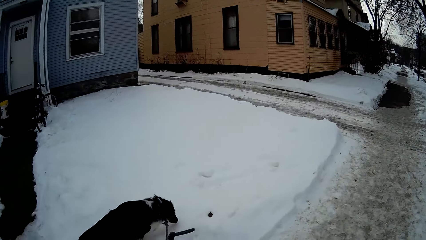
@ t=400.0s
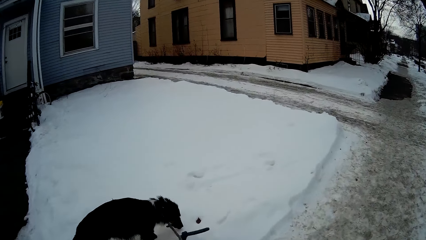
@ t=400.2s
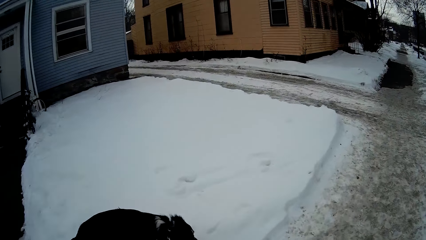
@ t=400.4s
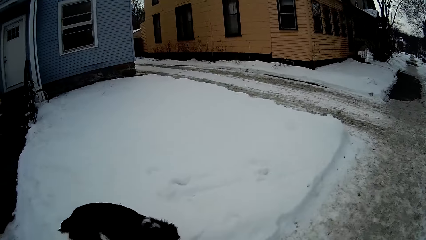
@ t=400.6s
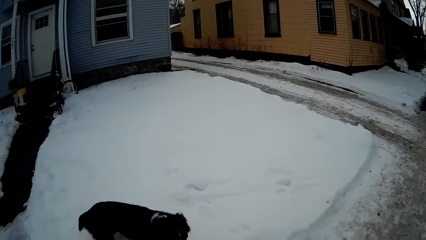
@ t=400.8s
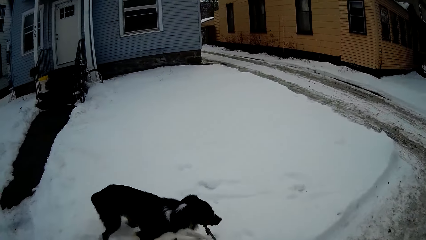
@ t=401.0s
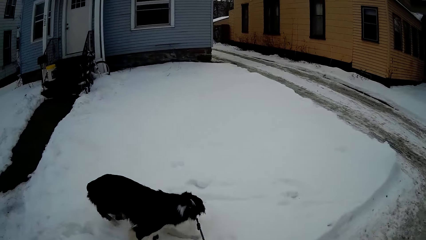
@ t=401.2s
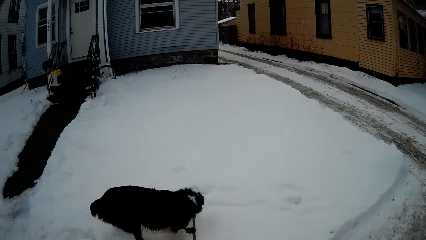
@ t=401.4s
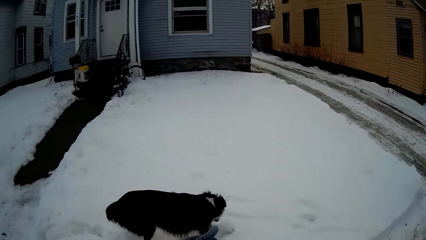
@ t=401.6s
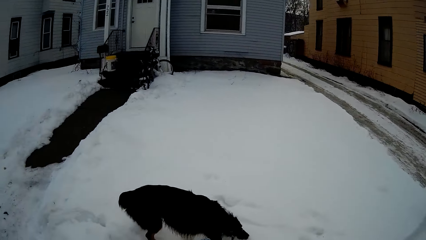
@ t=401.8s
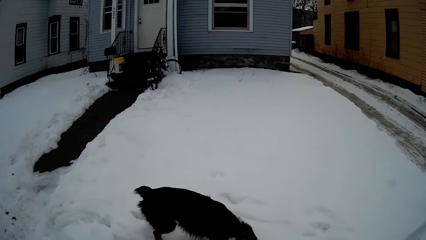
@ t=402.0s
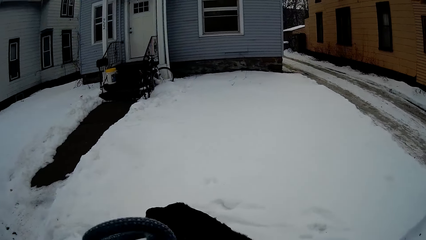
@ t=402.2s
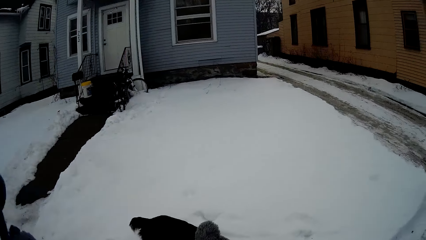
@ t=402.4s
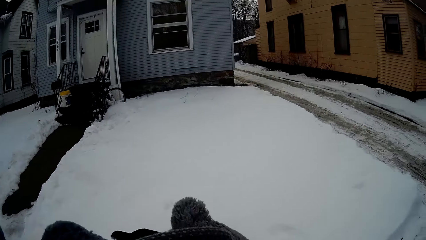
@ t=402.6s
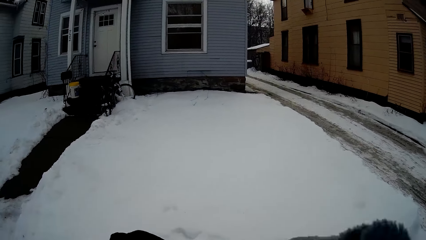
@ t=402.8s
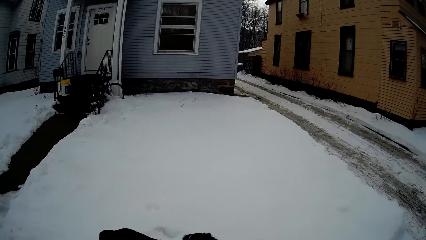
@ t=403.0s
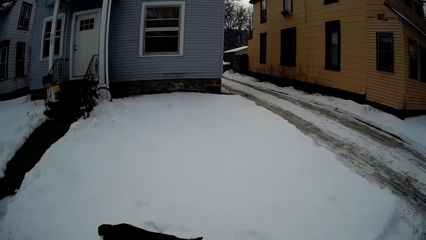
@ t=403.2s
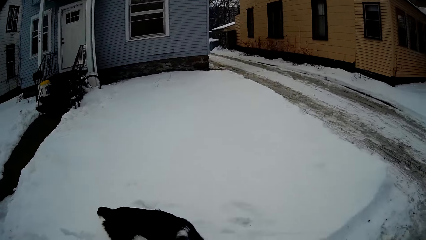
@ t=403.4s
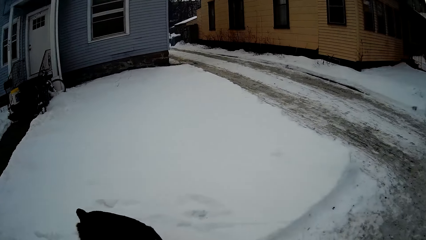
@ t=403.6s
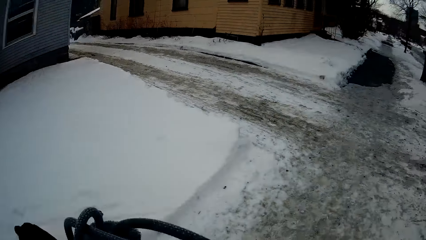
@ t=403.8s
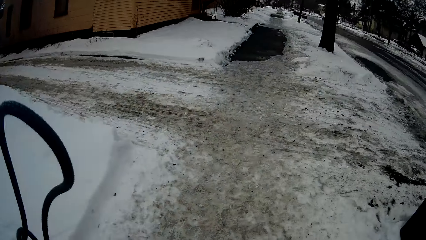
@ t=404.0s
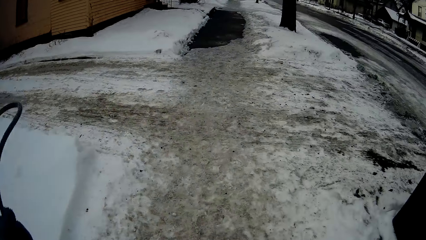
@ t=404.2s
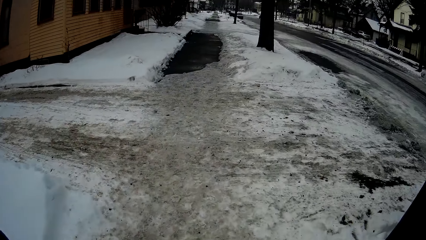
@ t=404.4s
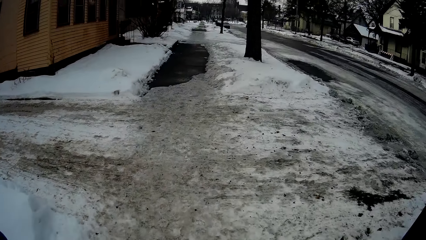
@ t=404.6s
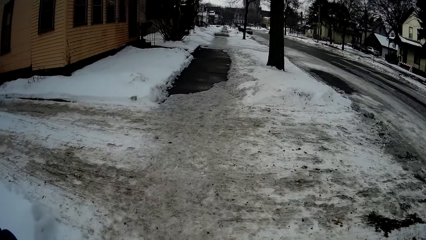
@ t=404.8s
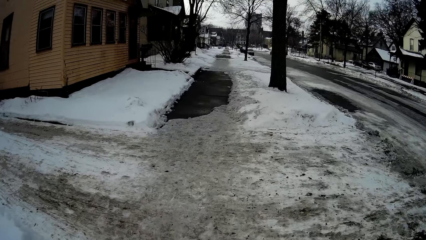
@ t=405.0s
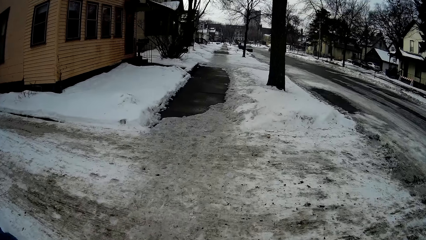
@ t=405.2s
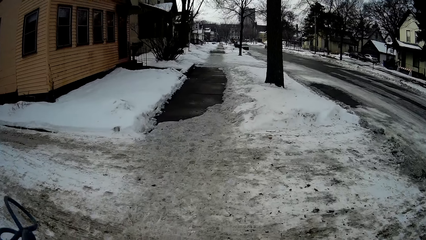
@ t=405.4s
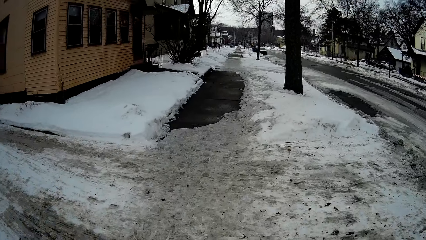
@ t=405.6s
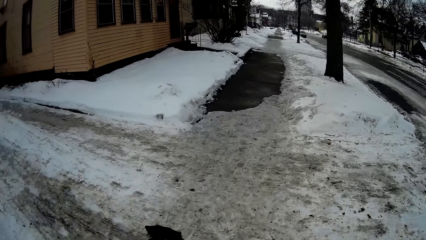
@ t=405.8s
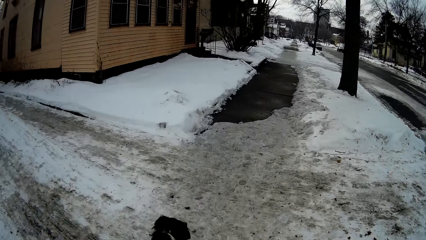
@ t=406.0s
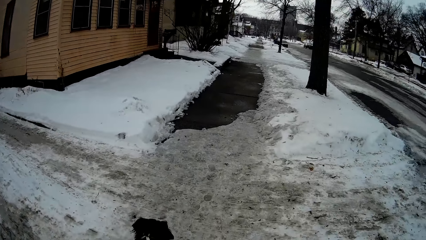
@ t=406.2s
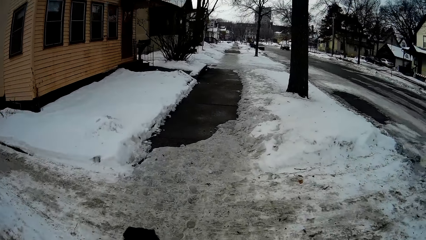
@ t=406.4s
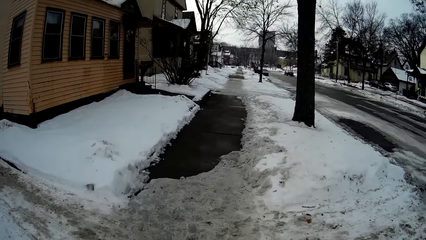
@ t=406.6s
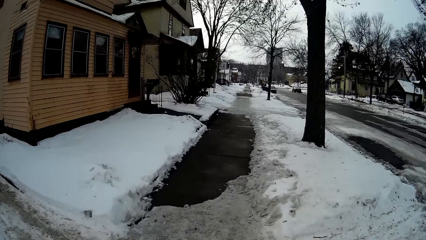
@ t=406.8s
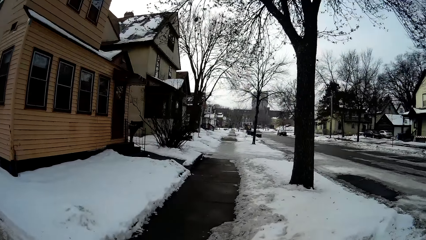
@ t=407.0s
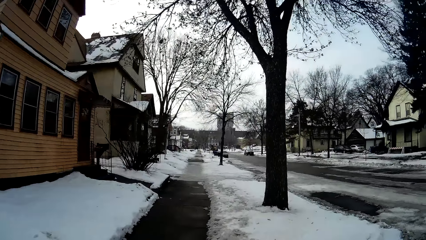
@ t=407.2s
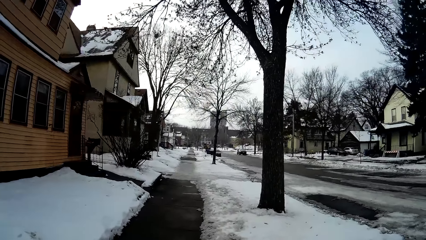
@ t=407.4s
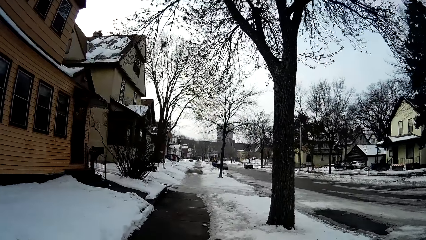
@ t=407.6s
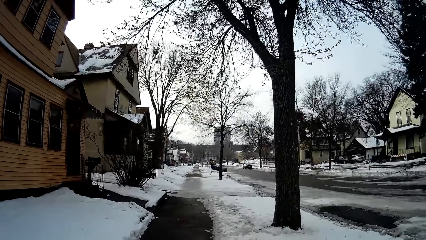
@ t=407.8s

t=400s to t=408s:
The camera wearer waves the rope.

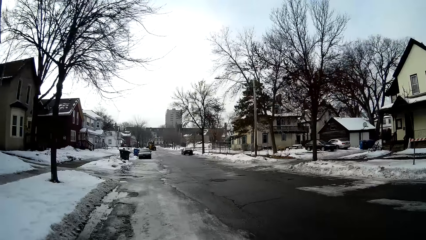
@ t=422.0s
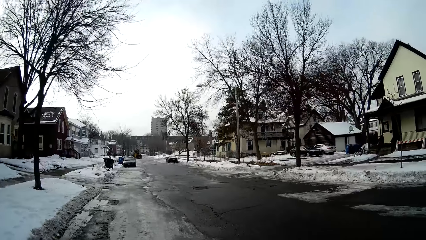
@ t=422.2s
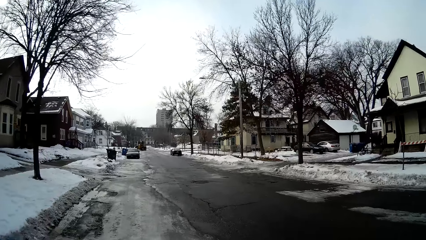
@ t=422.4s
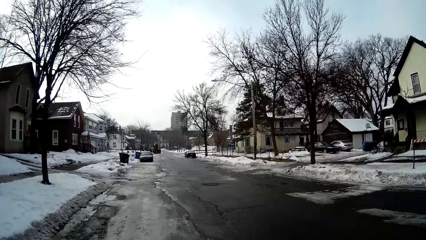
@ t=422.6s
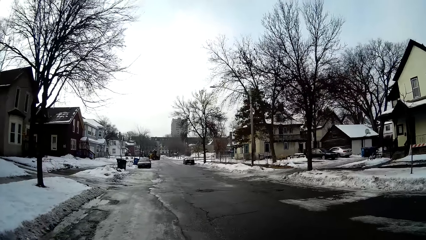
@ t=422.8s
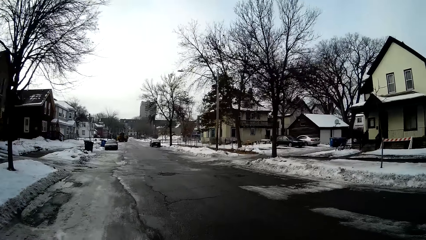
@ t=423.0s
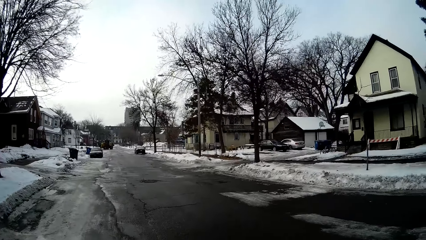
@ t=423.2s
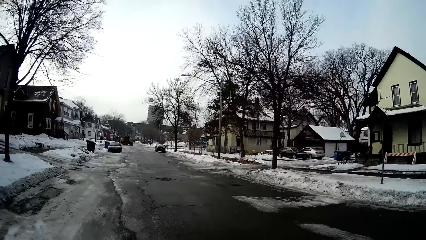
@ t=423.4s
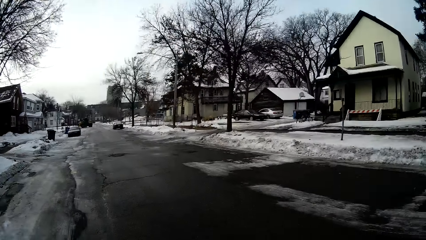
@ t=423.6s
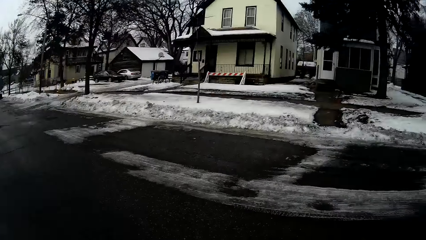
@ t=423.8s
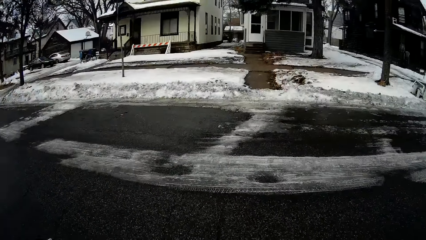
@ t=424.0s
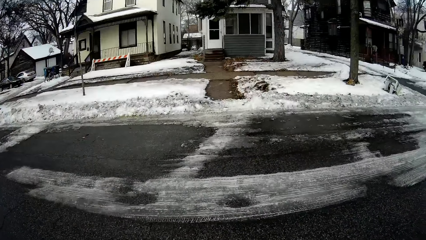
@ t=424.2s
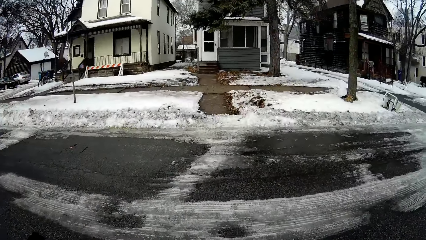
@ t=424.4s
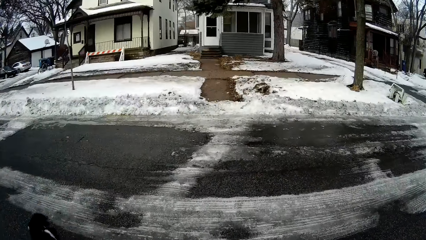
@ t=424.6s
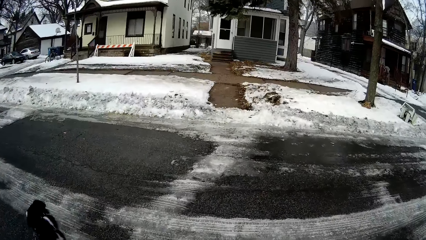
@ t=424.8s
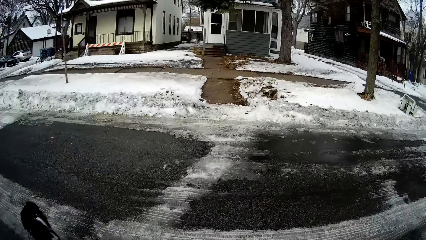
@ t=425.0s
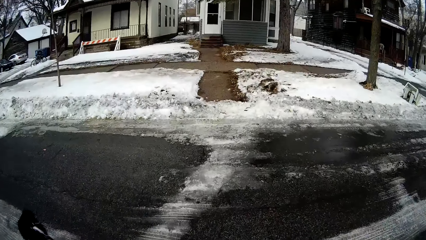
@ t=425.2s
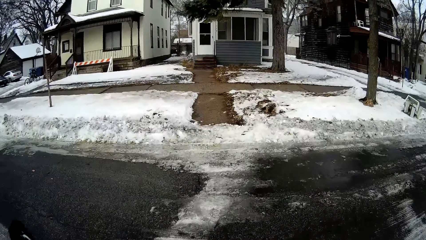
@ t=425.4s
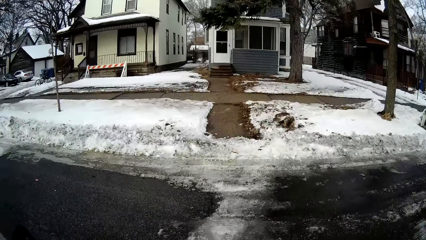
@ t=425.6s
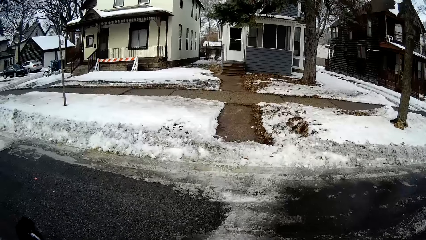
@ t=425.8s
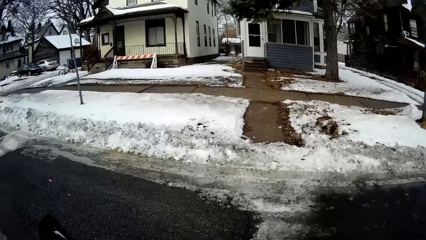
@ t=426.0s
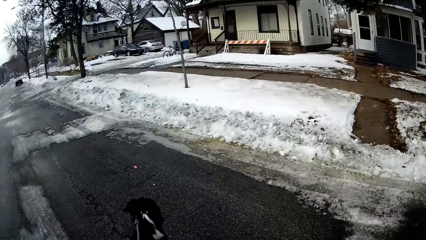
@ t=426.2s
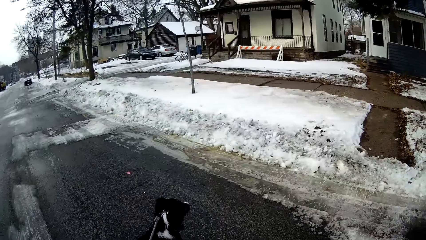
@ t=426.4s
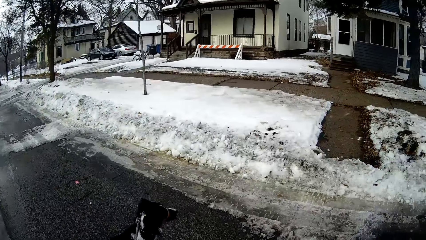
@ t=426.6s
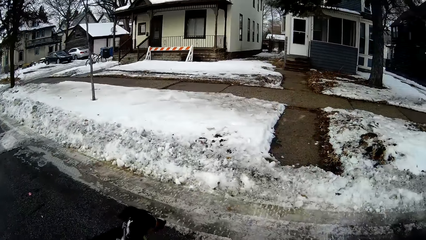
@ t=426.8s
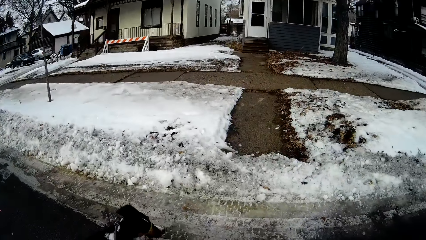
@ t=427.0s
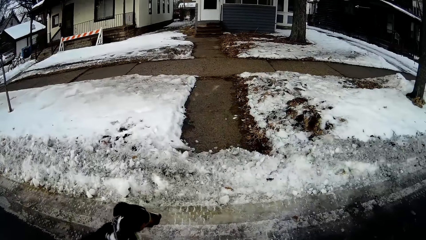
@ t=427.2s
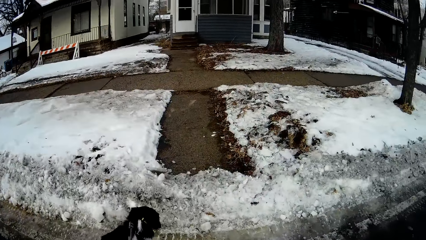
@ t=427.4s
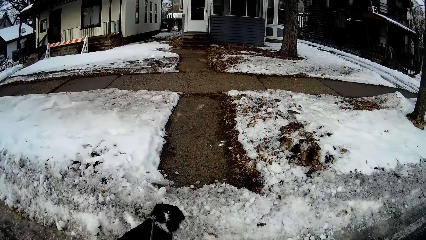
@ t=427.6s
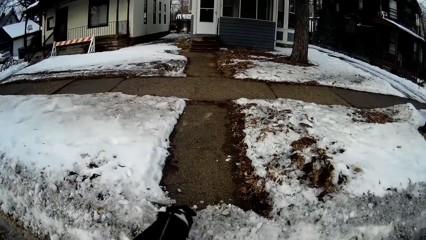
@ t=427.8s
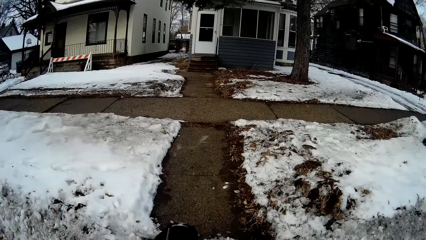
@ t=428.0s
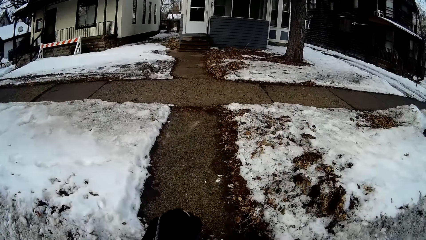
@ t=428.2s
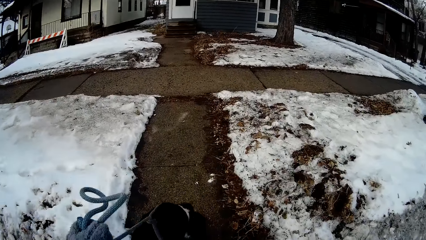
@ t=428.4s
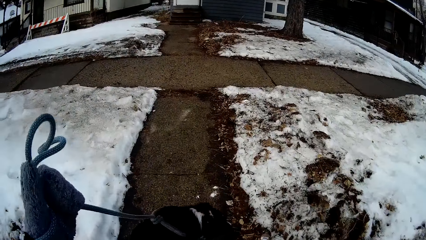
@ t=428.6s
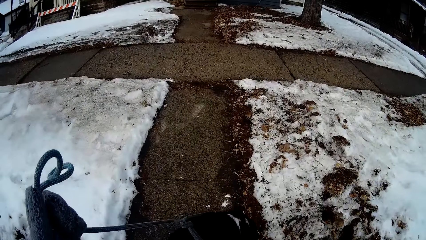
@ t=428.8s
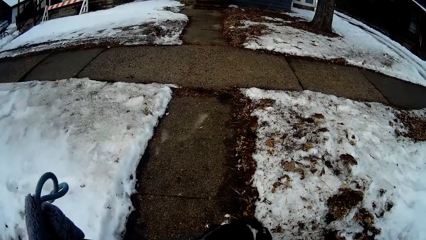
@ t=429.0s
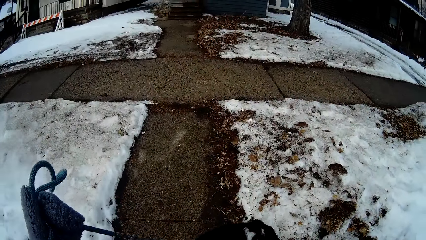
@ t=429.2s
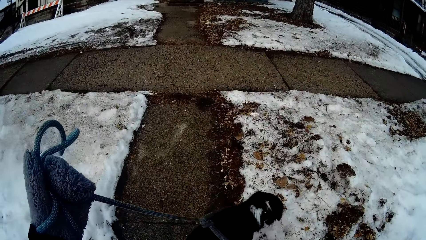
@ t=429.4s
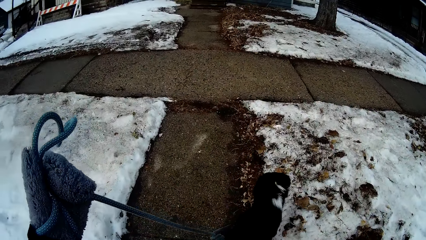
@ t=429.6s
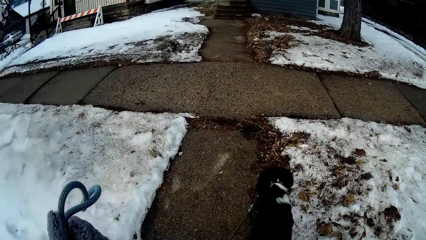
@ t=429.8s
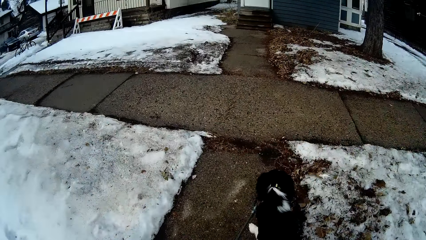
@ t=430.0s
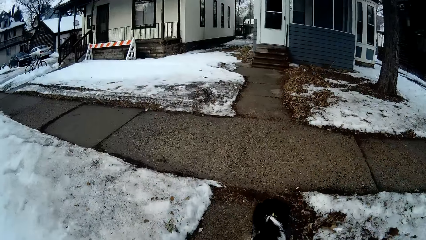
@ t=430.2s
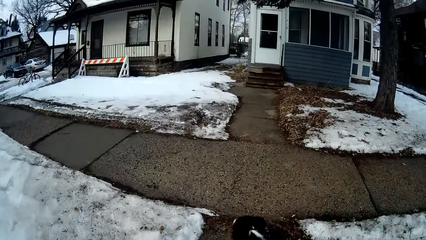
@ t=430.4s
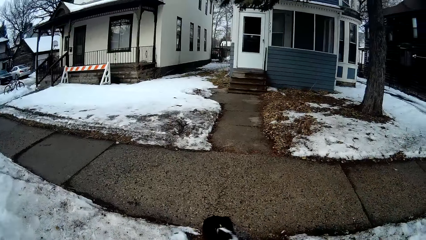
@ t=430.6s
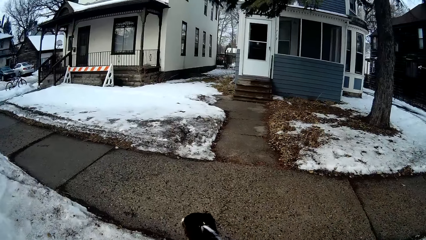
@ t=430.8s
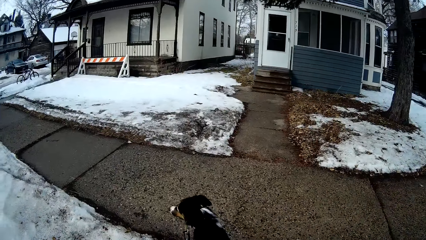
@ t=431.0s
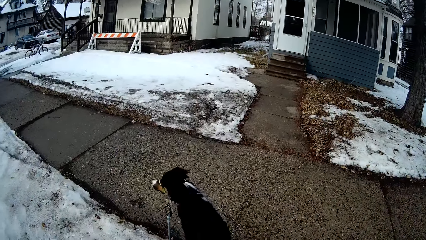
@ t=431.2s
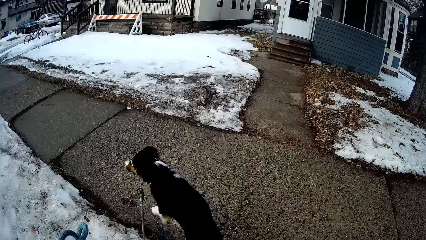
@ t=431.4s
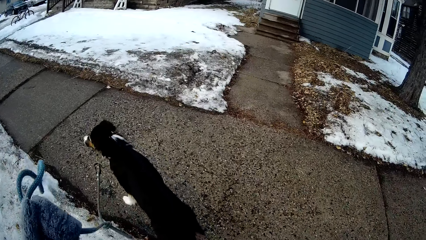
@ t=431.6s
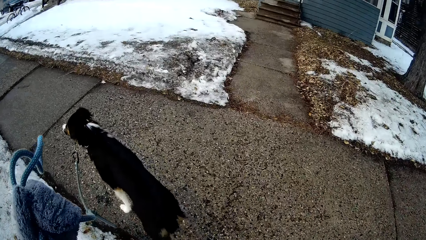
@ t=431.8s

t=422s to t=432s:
The camera wearer crosses the road holding the dog. They lift the dog rope. They control the movement of the dog with the rope.
